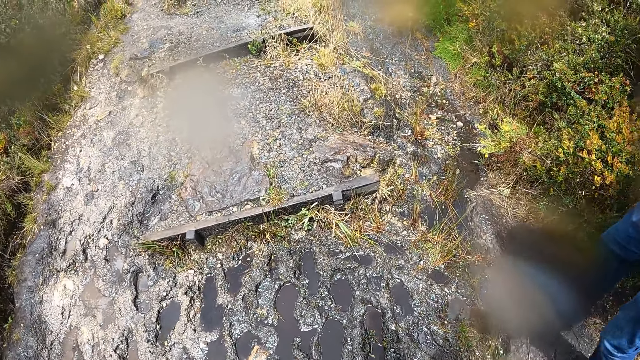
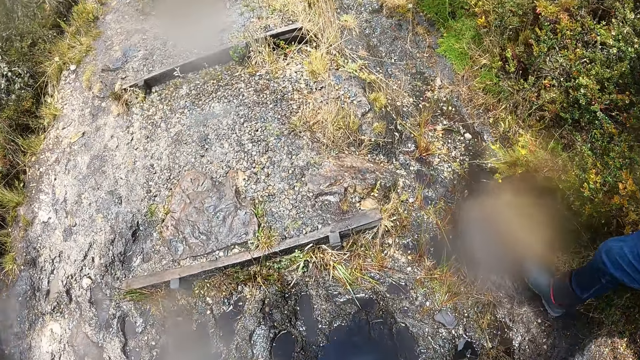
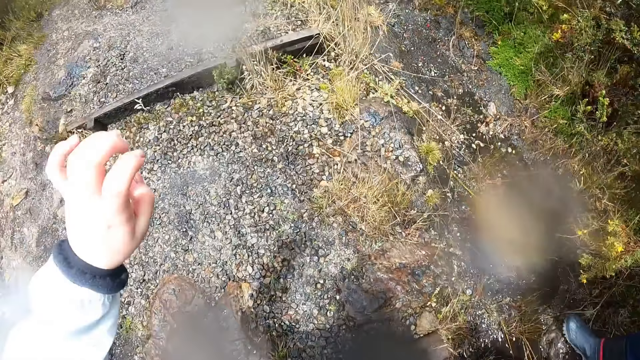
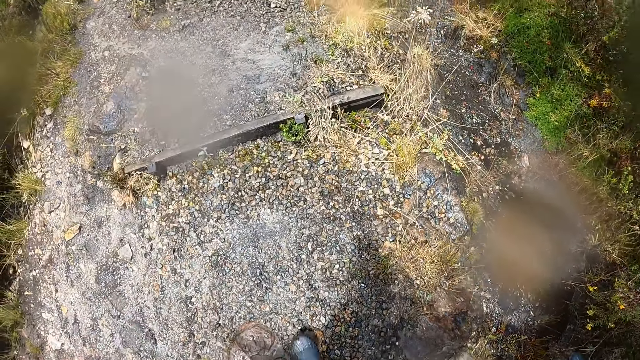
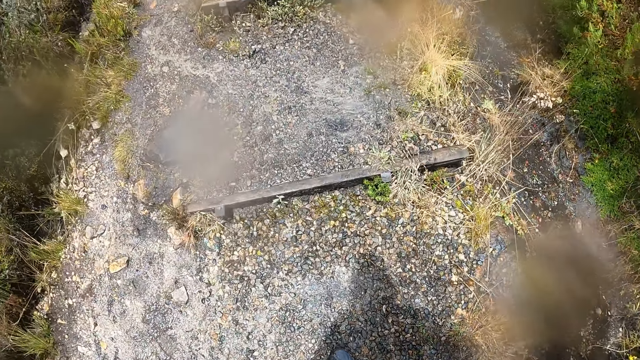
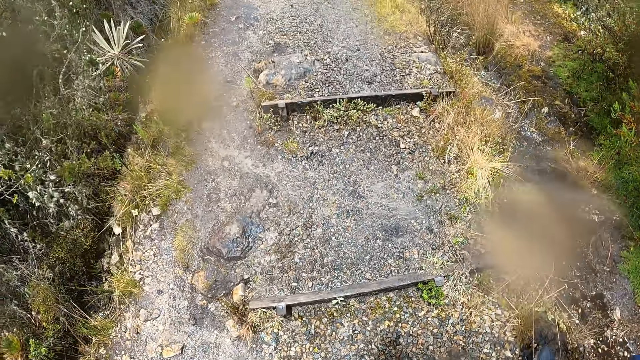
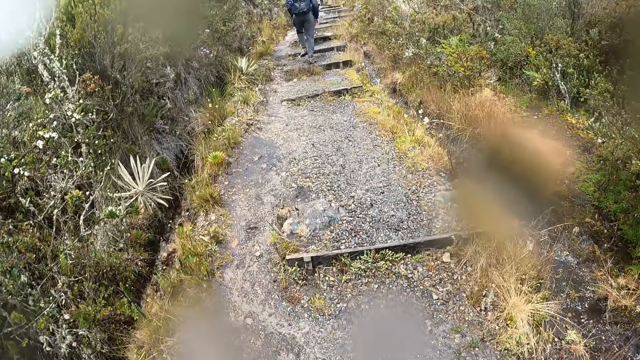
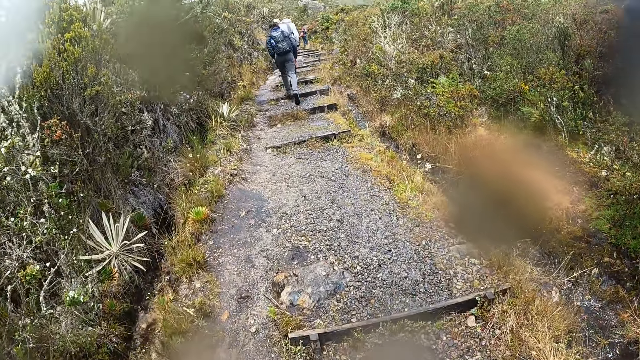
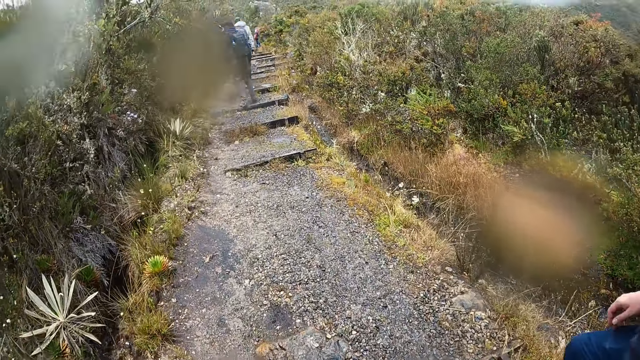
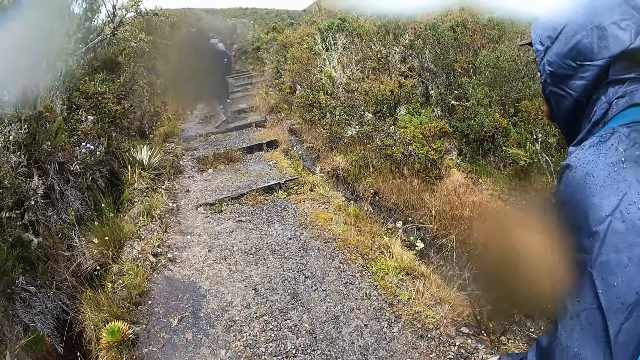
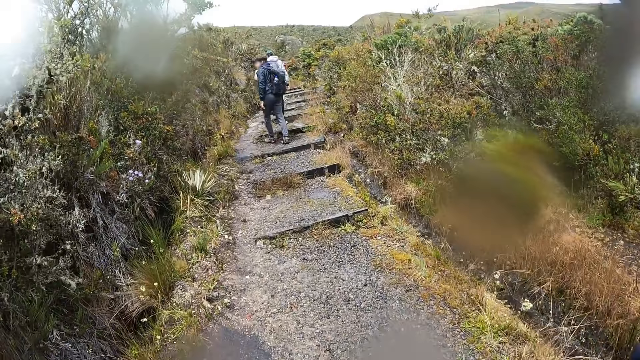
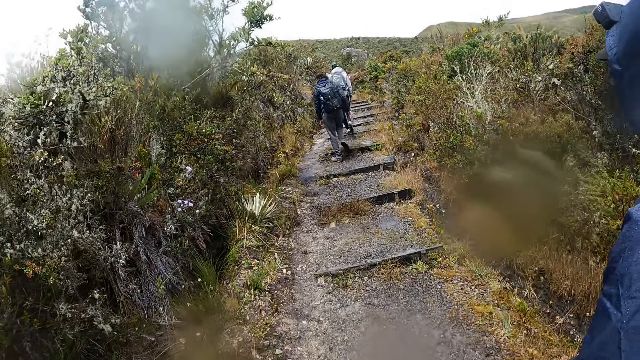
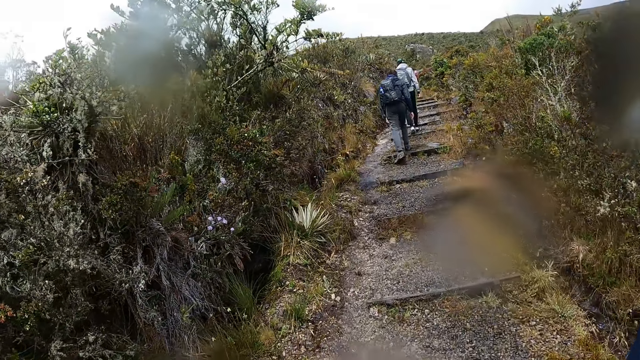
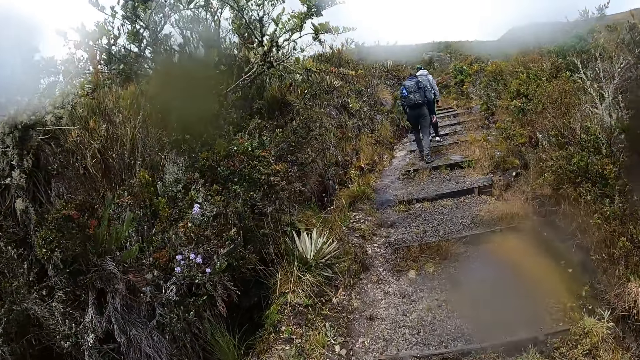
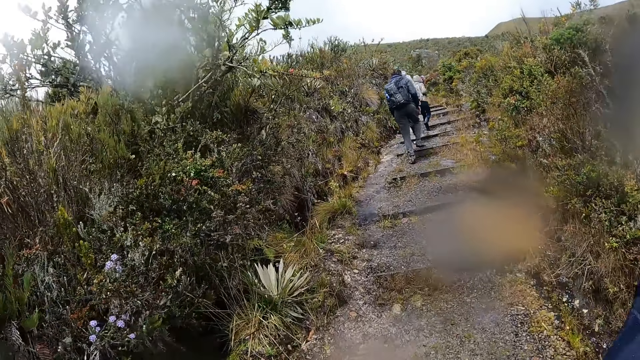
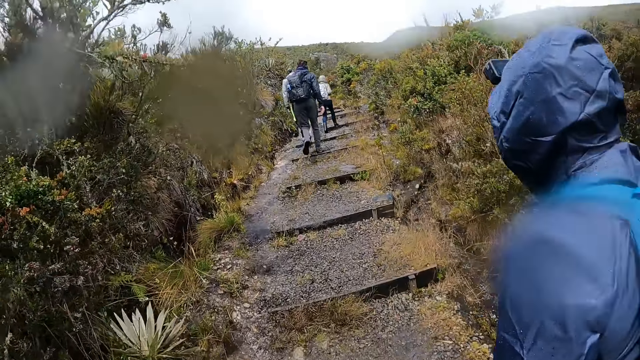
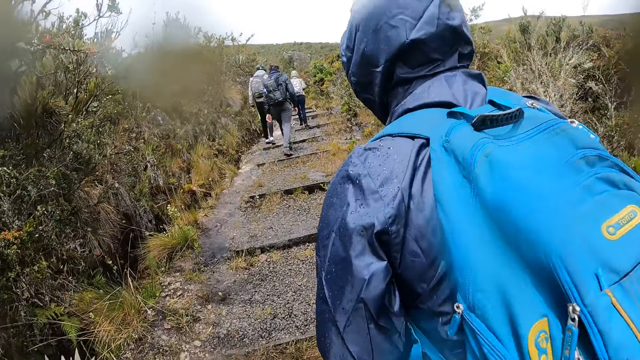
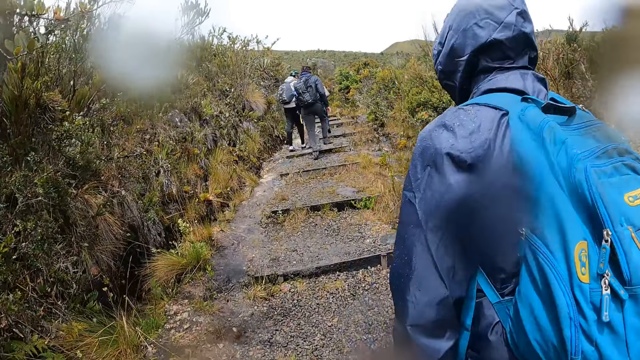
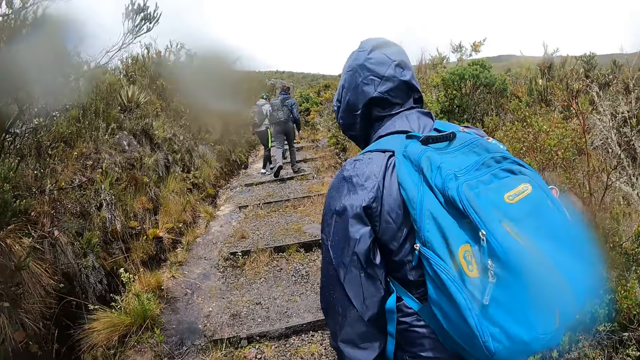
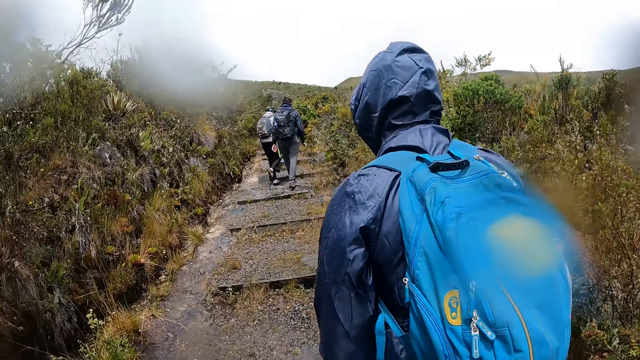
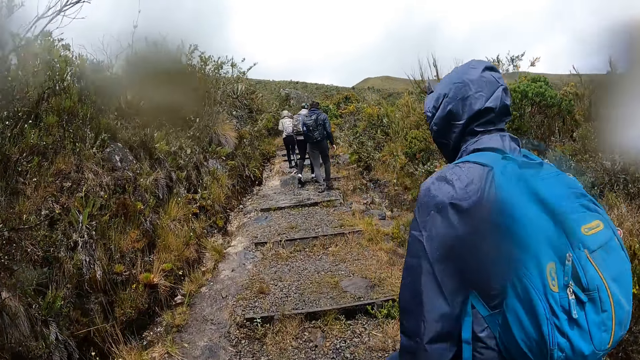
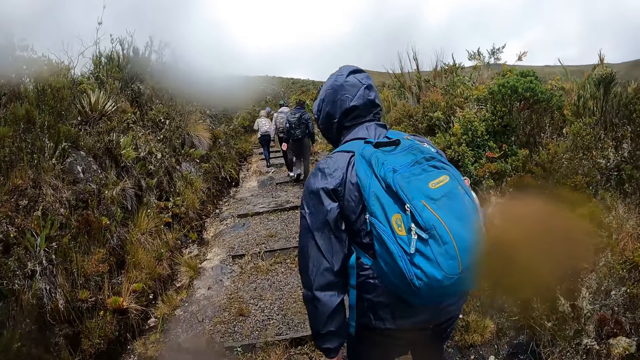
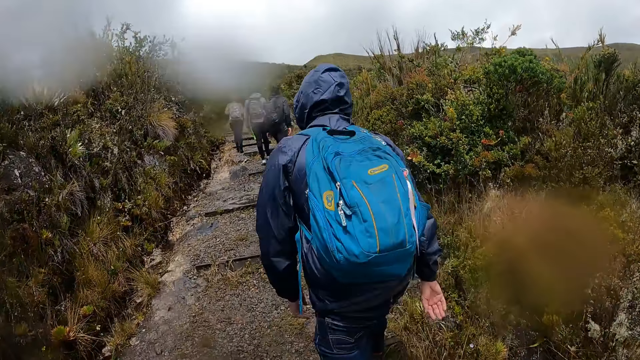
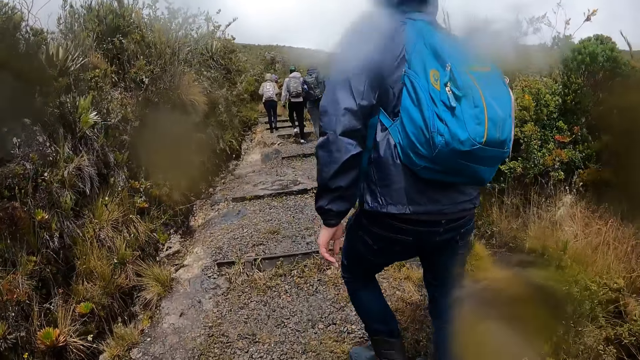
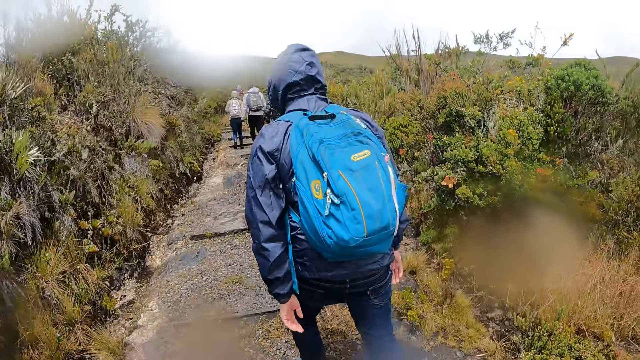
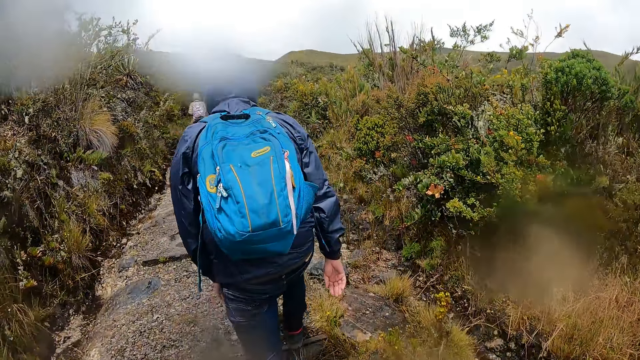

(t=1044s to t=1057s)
A man walks. The camera wearer lifts a hand and walks. The man walks. Another man walks. The first man walks.

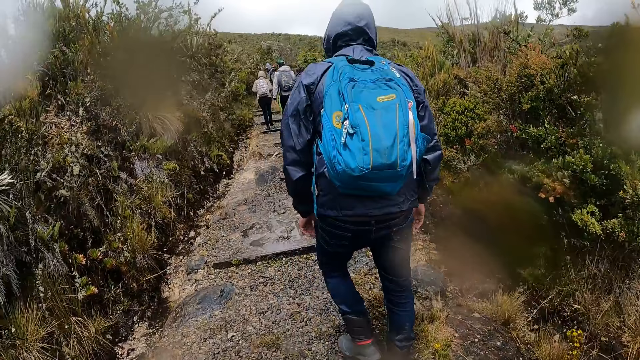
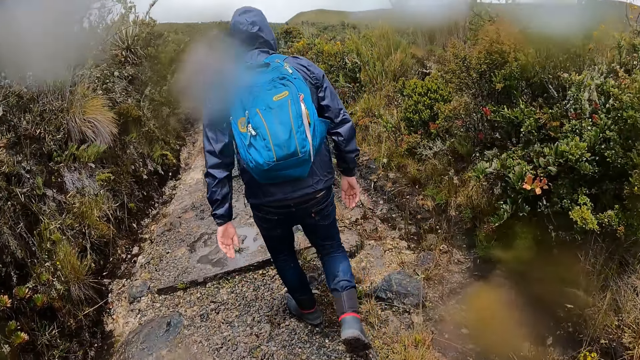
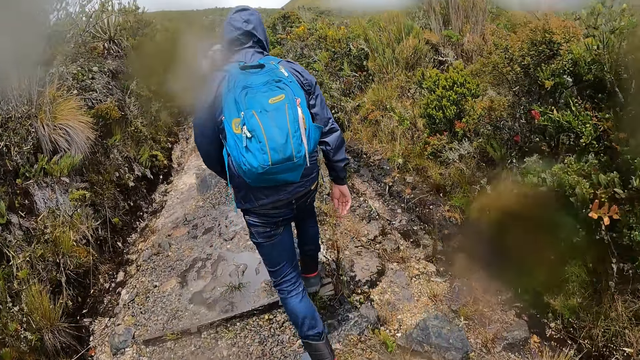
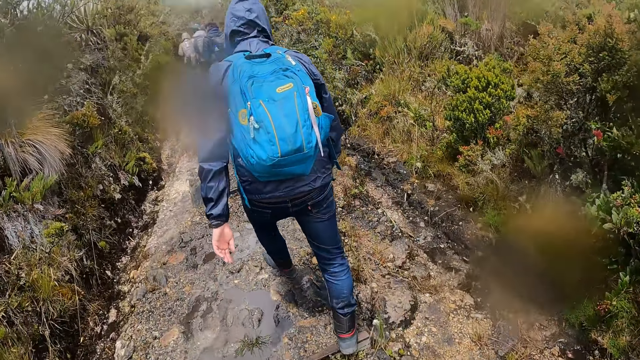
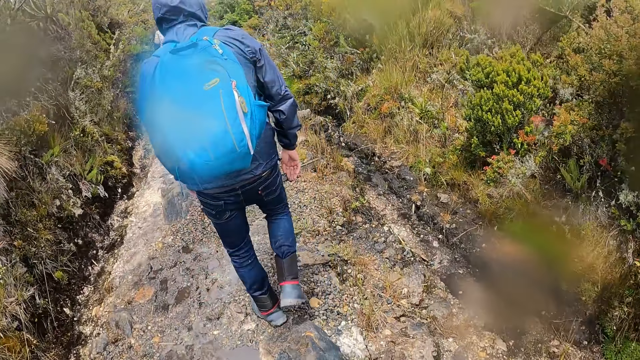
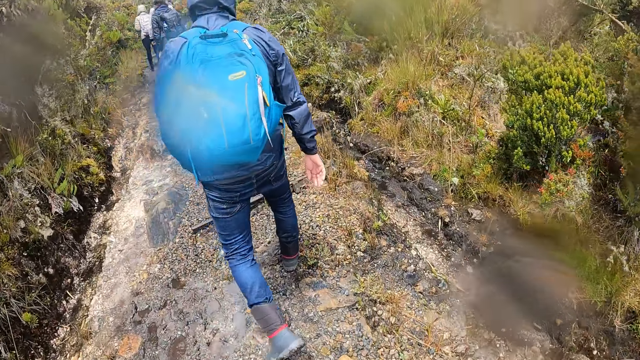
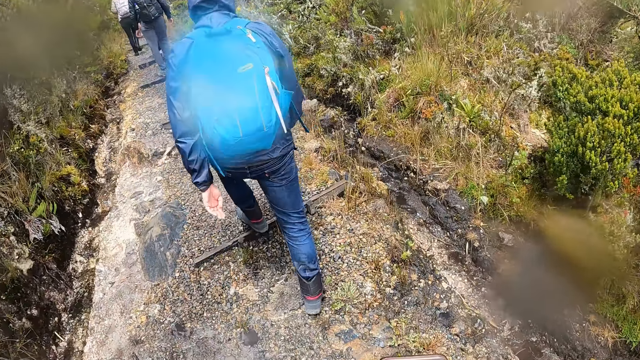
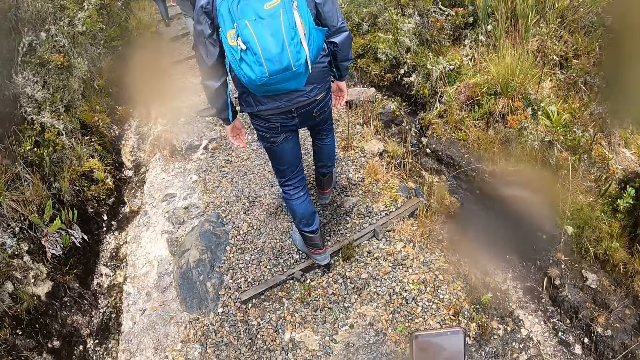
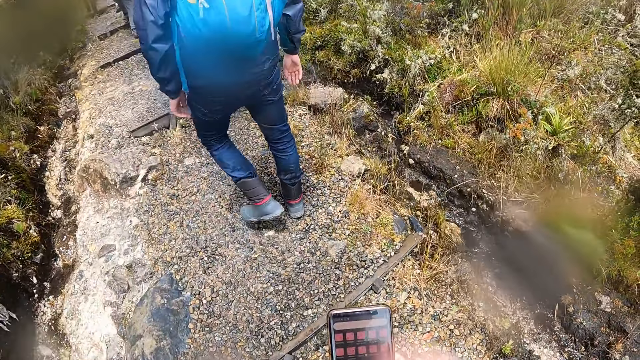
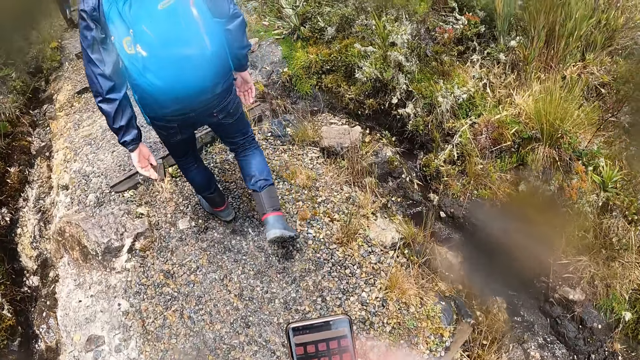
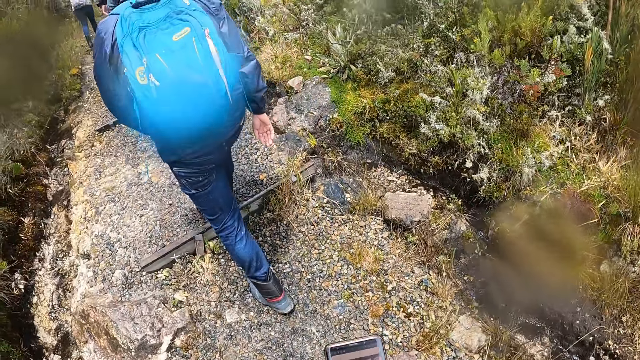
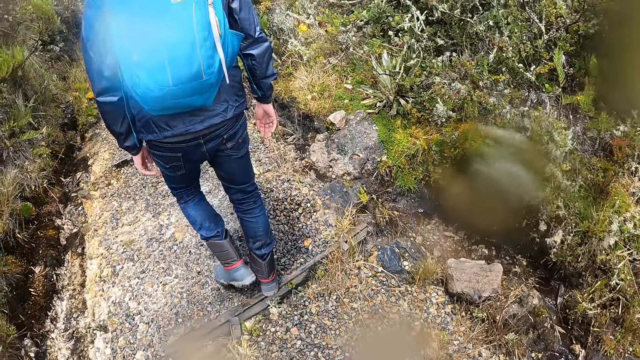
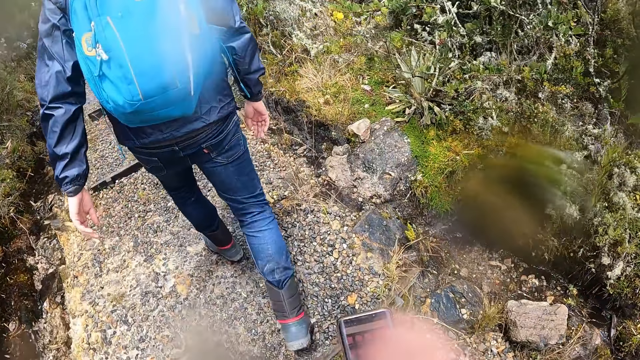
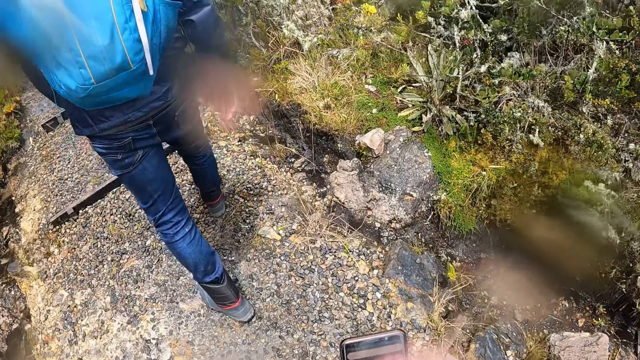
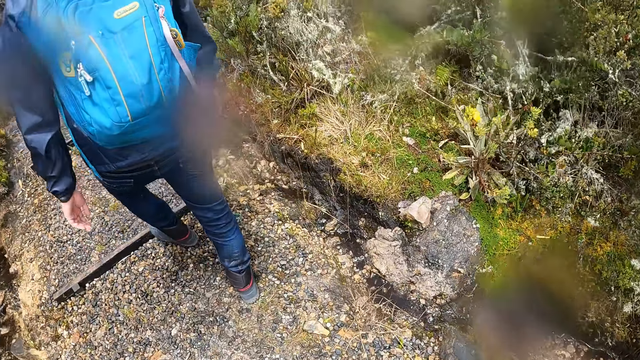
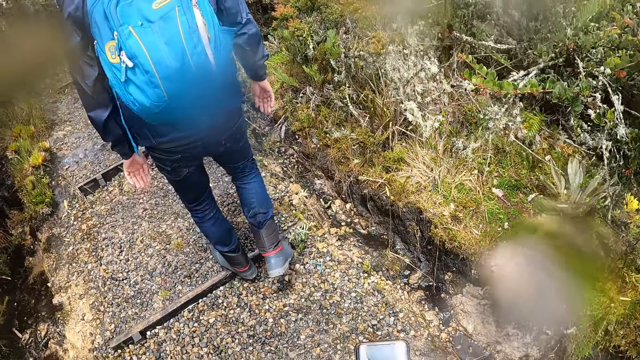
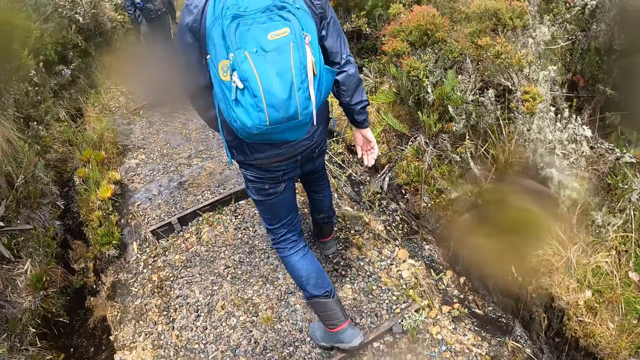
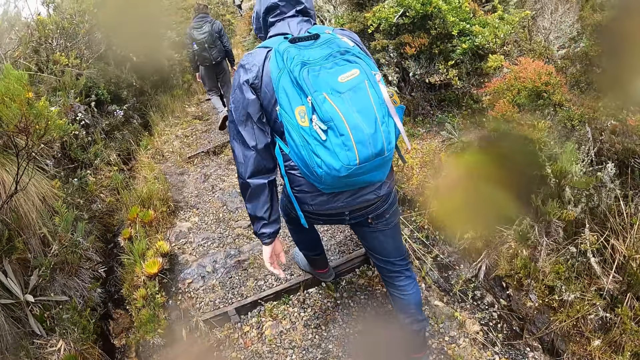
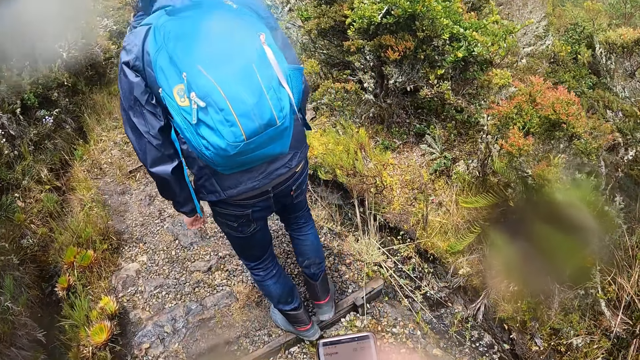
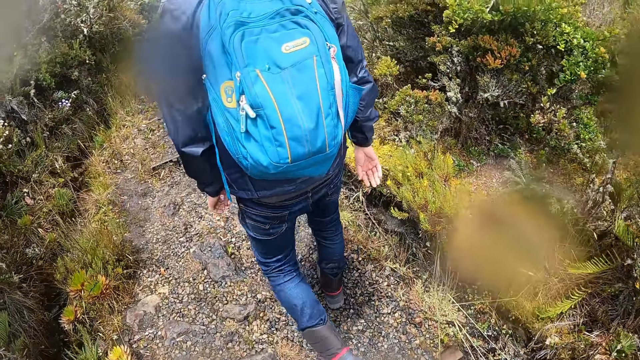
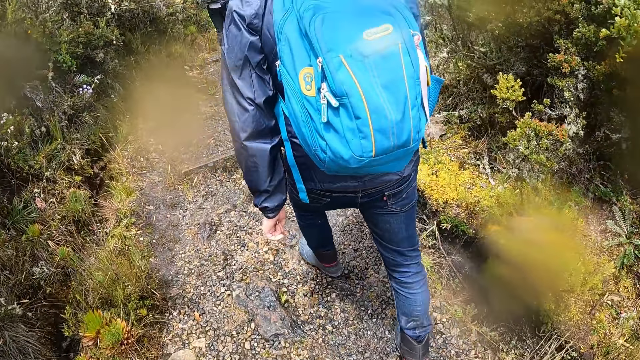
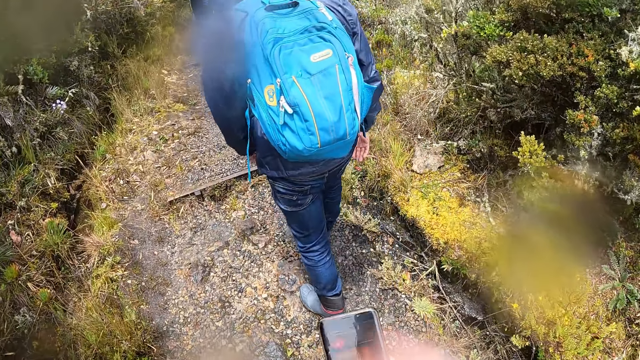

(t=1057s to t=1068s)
The camera wearer operates a phone with his right hand. A man walks.
